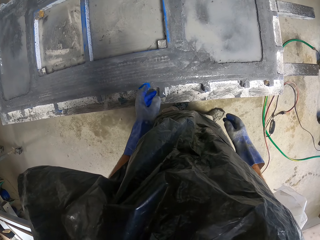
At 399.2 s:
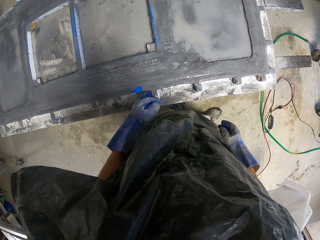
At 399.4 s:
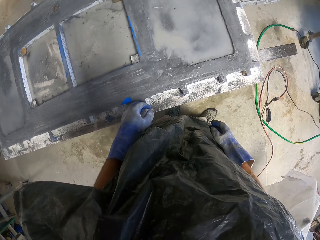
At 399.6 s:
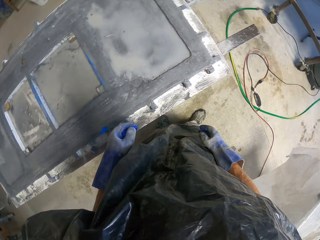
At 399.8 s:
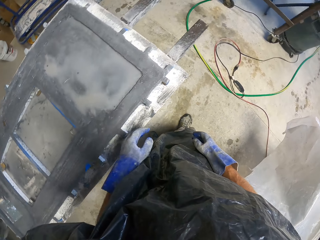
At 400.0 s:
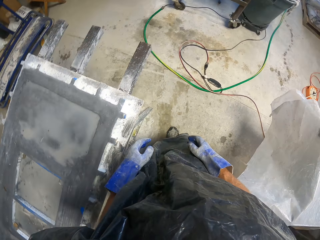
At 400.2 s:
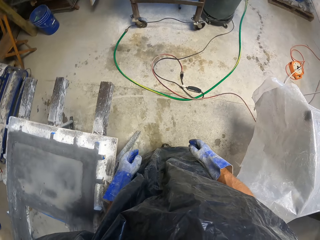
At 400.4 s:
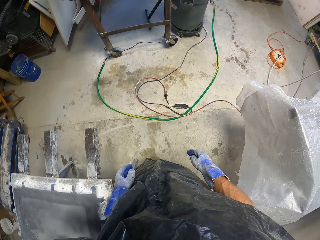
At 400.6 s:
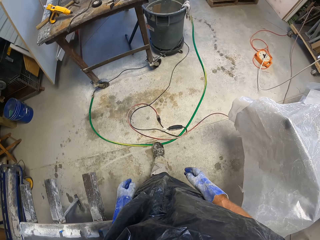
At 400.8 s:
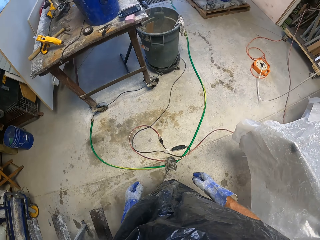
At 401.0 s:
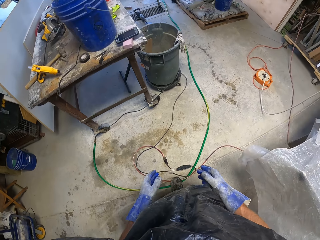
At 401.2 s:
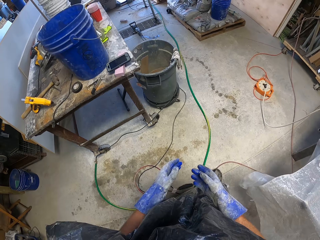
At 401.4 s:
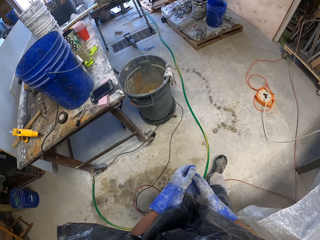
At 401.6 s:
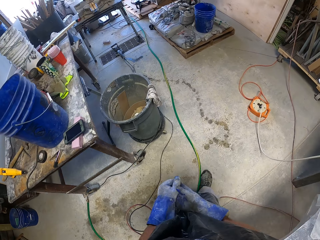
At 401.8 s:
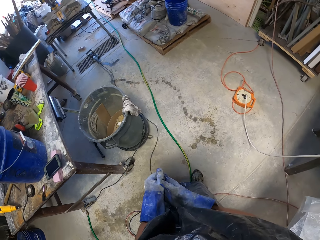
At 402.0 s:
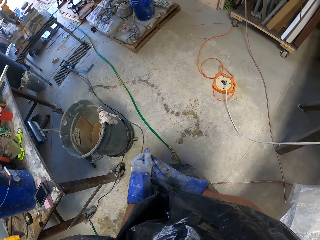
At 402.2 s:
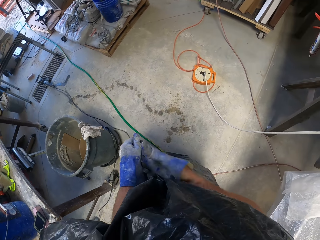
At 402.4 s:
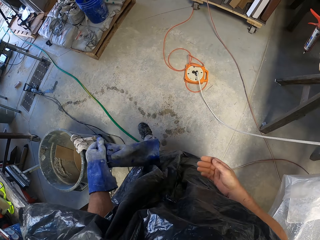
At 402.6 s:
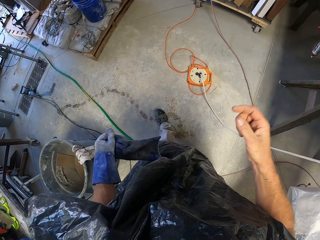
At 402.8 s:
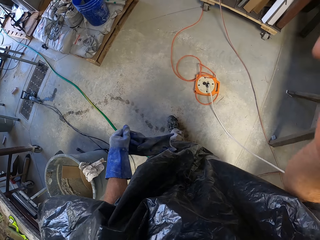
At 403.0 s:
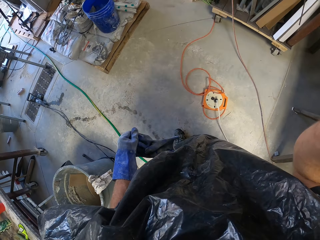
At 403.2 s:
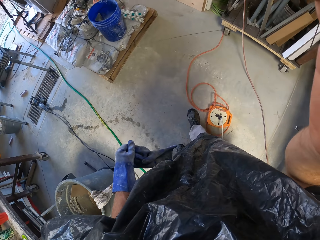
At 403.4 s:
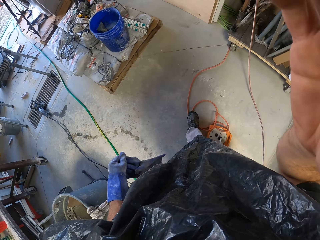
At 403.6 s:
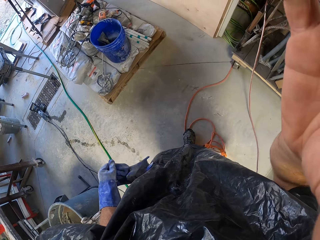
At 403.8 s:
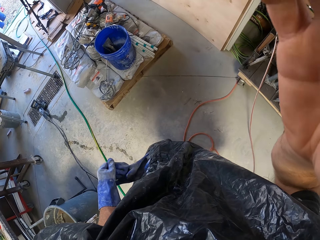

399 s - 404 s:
The camera wearer walks around the room. They remove the gloves. They adjust the camera. They hold something.
